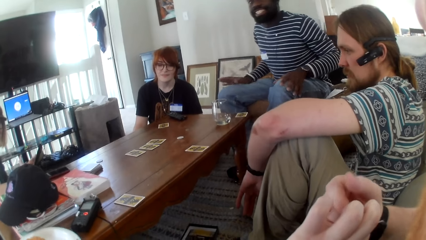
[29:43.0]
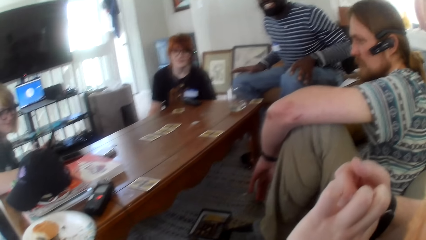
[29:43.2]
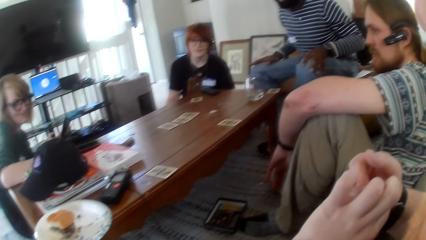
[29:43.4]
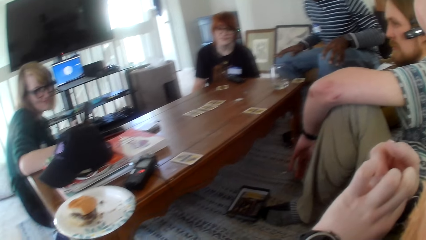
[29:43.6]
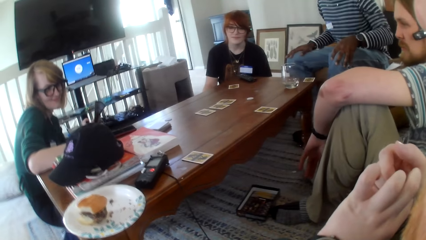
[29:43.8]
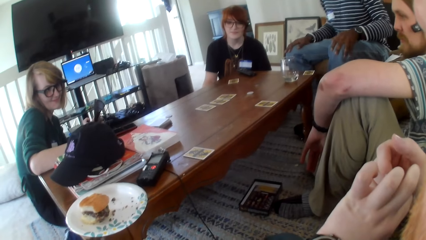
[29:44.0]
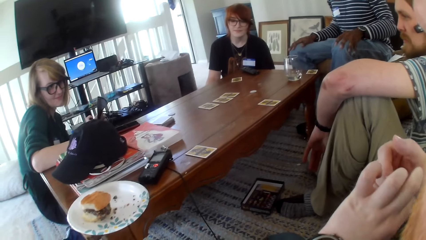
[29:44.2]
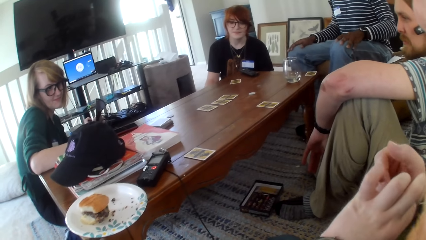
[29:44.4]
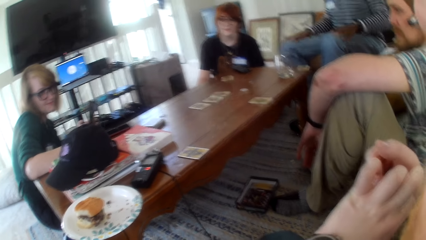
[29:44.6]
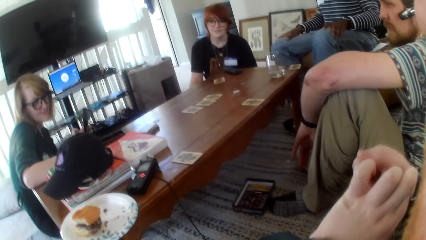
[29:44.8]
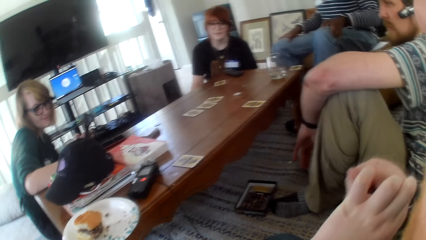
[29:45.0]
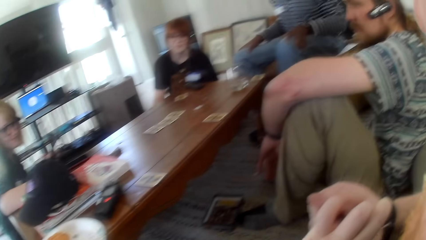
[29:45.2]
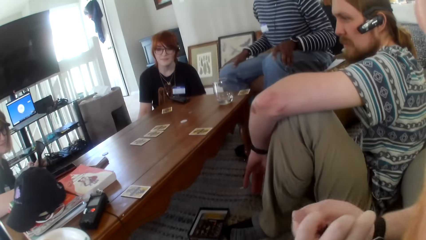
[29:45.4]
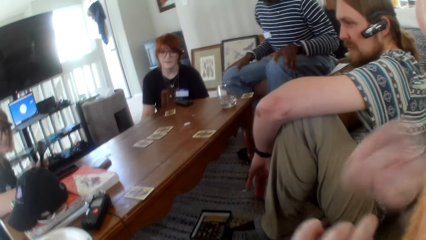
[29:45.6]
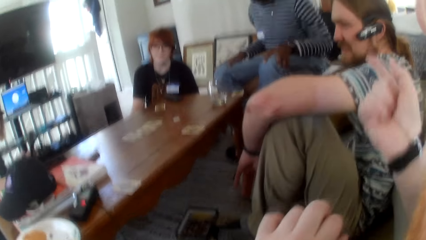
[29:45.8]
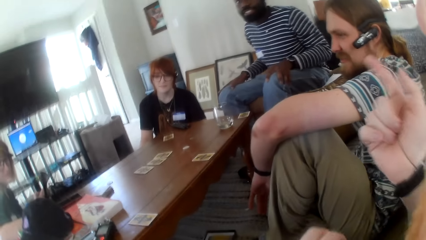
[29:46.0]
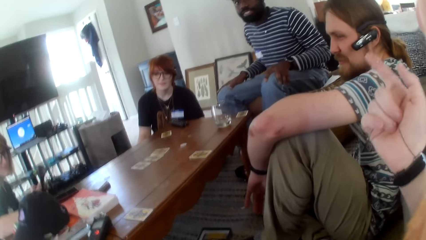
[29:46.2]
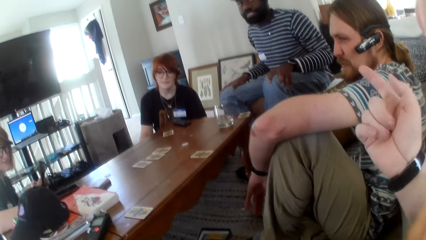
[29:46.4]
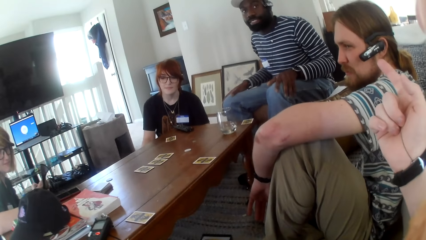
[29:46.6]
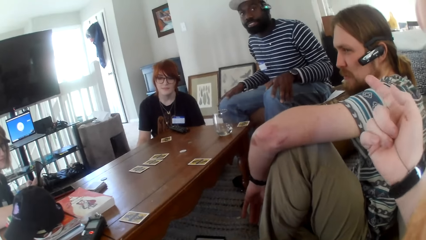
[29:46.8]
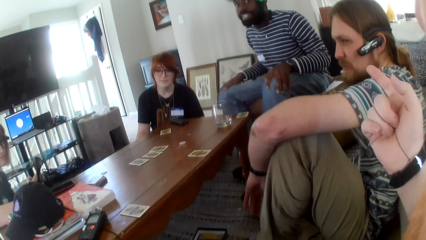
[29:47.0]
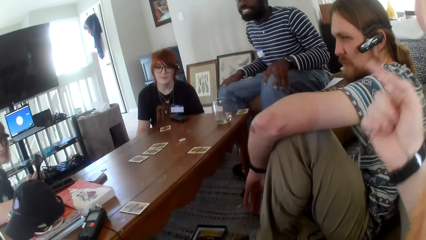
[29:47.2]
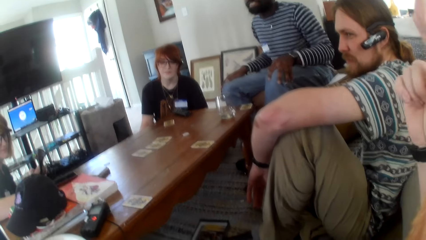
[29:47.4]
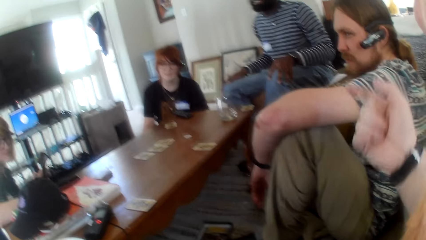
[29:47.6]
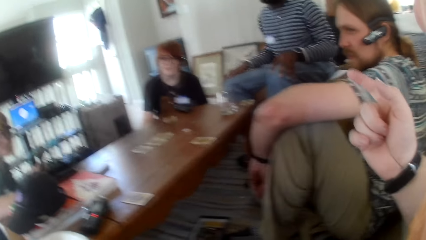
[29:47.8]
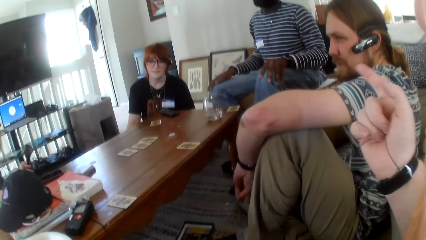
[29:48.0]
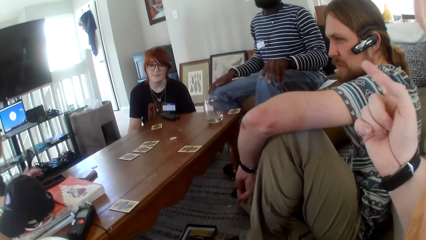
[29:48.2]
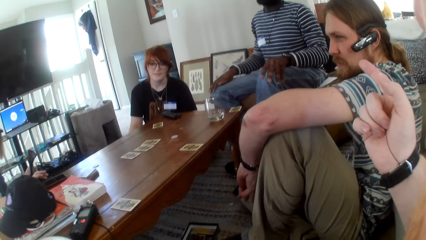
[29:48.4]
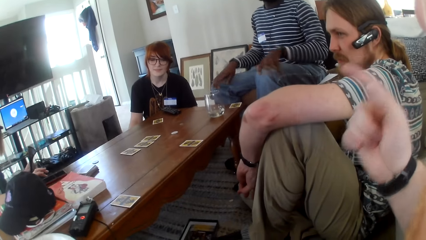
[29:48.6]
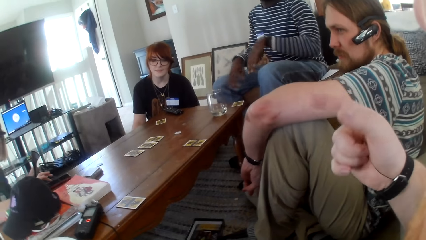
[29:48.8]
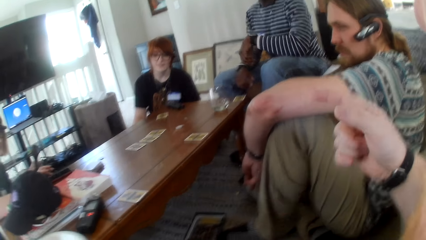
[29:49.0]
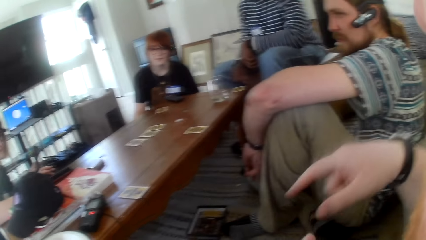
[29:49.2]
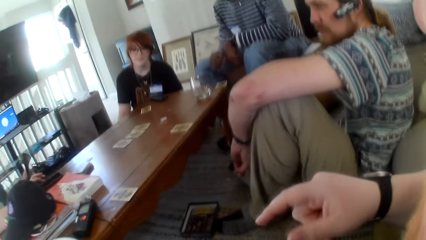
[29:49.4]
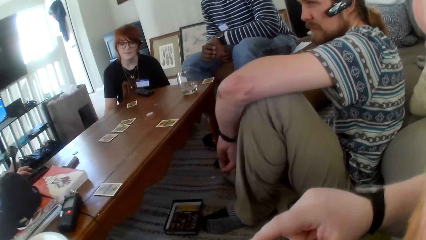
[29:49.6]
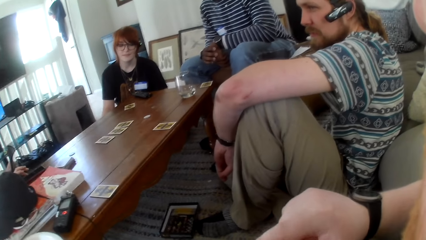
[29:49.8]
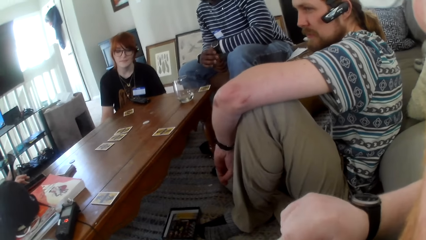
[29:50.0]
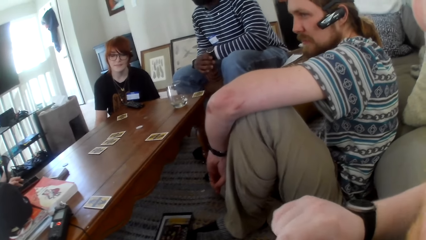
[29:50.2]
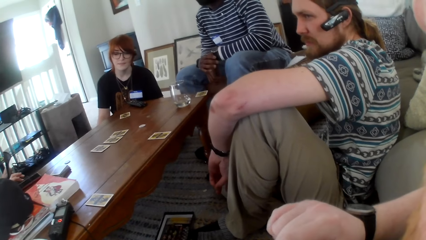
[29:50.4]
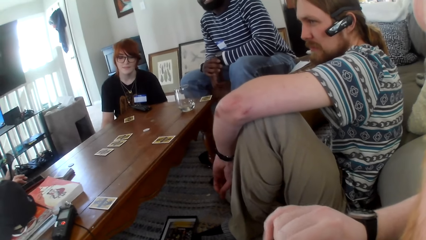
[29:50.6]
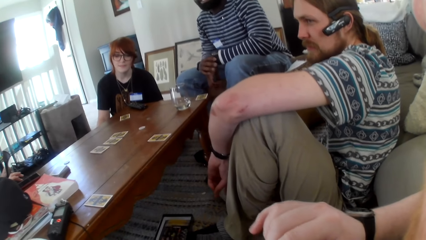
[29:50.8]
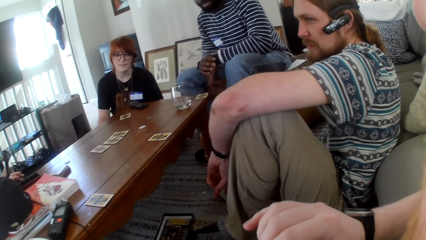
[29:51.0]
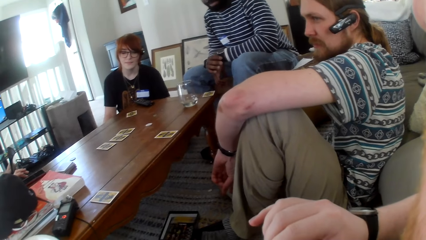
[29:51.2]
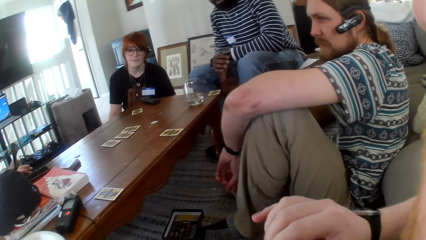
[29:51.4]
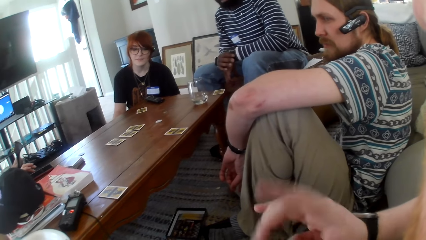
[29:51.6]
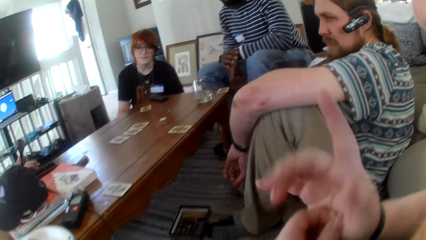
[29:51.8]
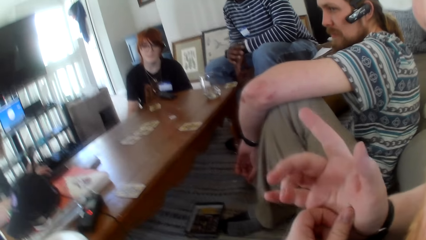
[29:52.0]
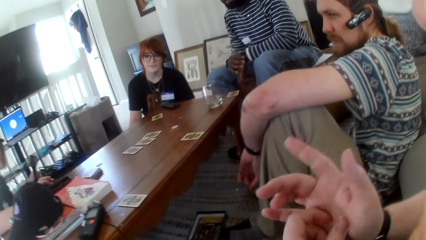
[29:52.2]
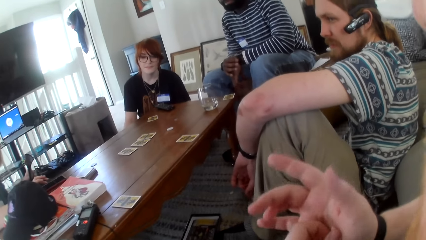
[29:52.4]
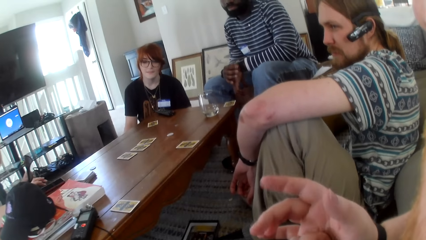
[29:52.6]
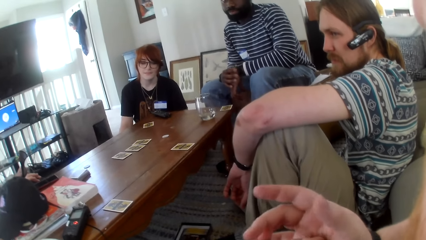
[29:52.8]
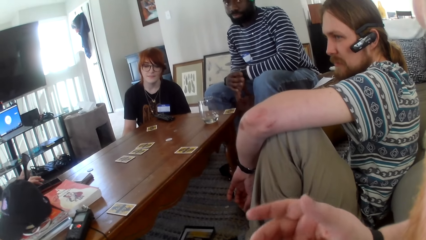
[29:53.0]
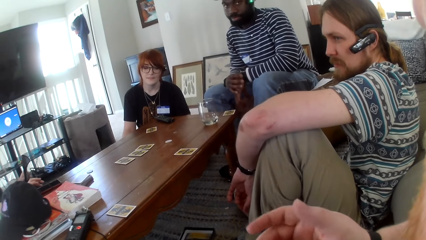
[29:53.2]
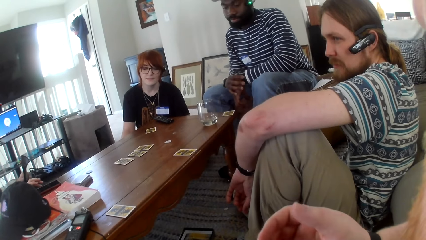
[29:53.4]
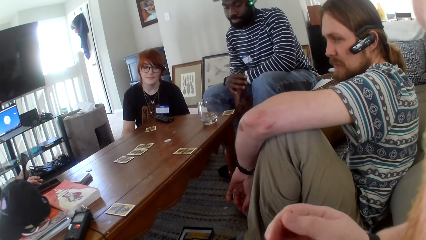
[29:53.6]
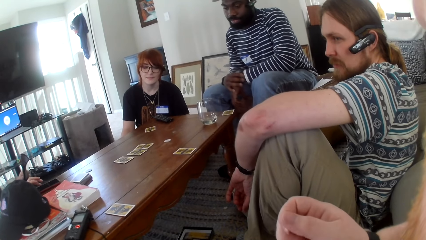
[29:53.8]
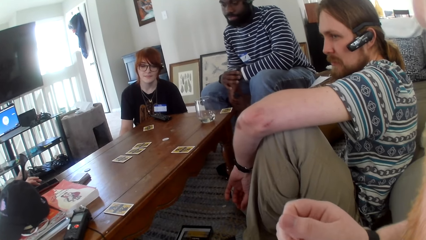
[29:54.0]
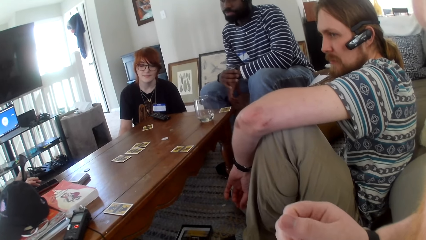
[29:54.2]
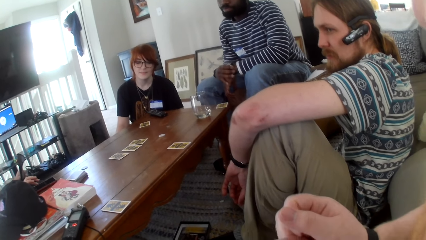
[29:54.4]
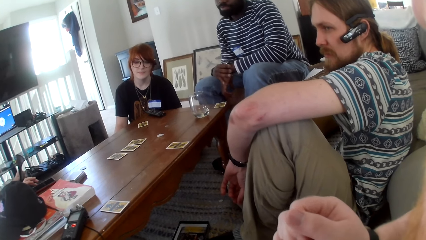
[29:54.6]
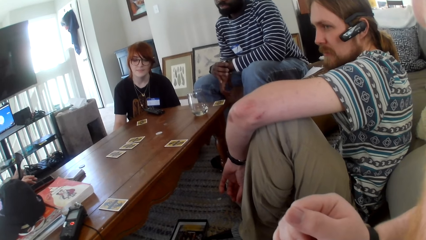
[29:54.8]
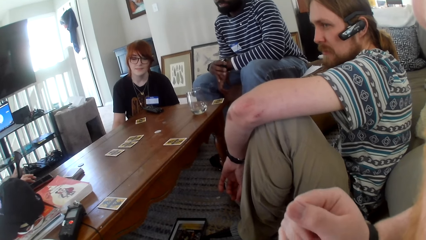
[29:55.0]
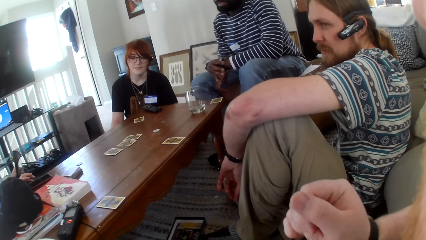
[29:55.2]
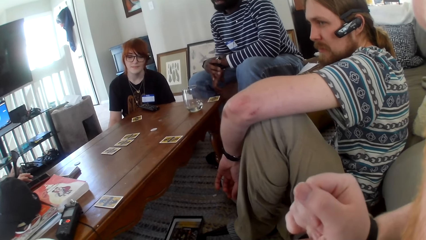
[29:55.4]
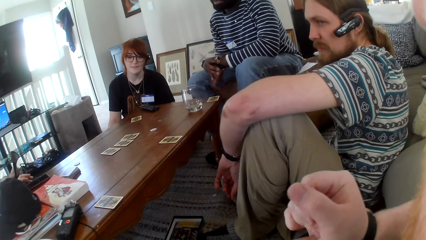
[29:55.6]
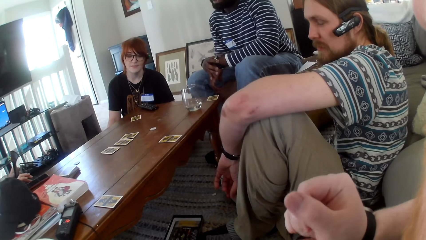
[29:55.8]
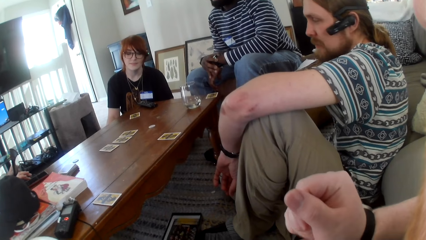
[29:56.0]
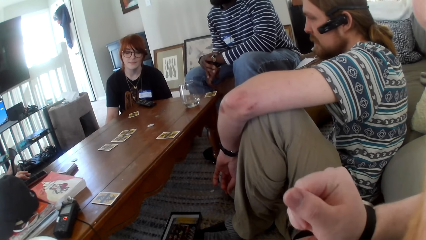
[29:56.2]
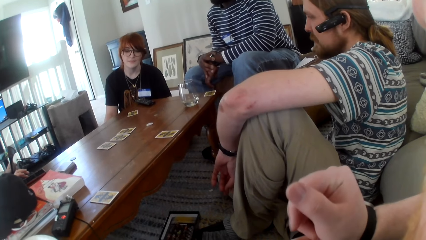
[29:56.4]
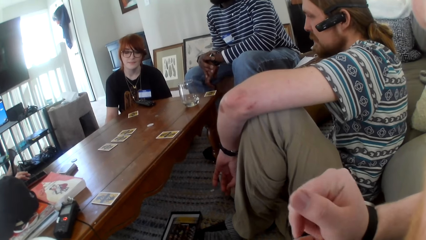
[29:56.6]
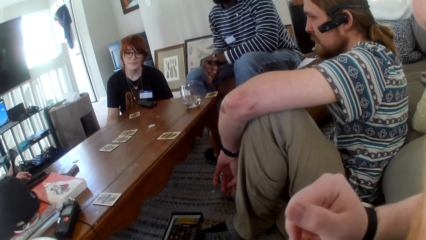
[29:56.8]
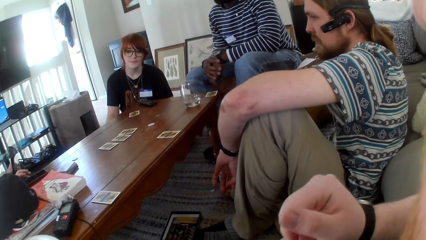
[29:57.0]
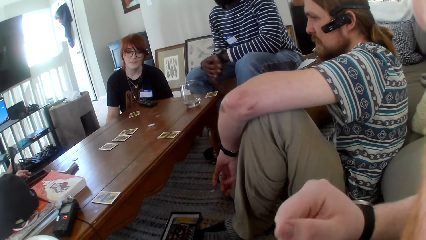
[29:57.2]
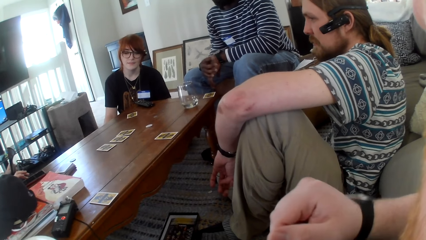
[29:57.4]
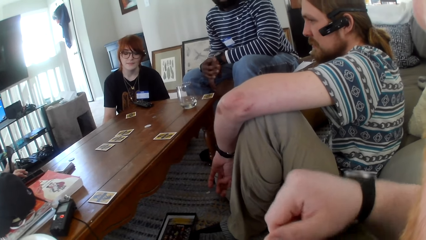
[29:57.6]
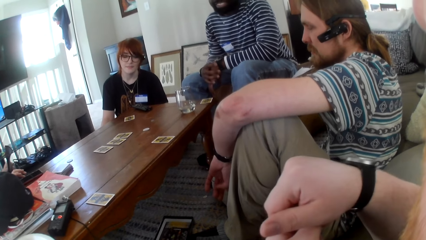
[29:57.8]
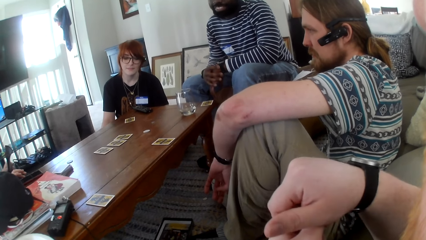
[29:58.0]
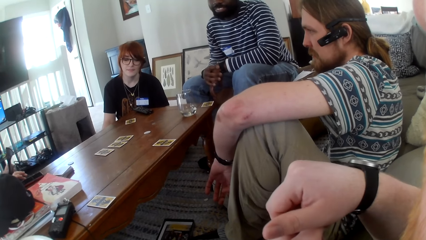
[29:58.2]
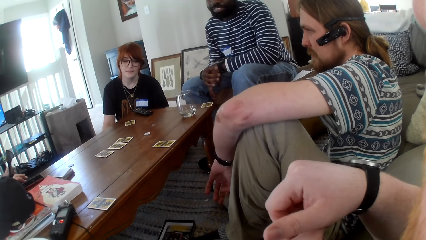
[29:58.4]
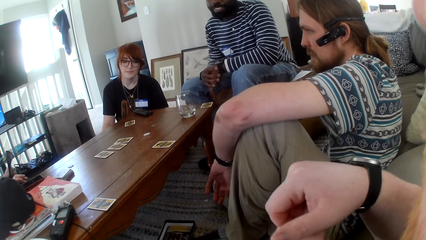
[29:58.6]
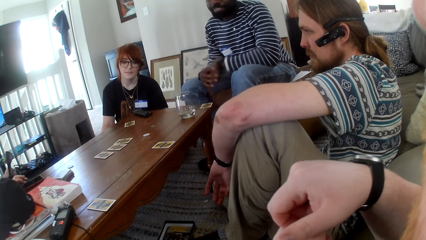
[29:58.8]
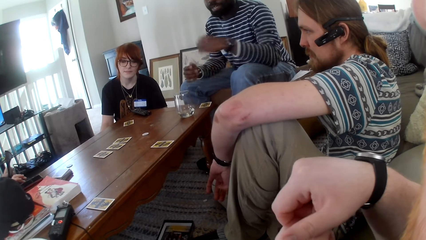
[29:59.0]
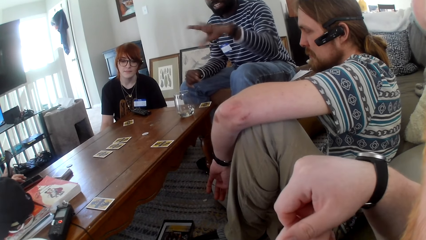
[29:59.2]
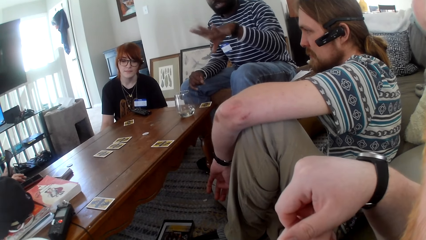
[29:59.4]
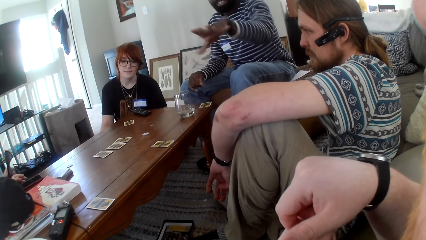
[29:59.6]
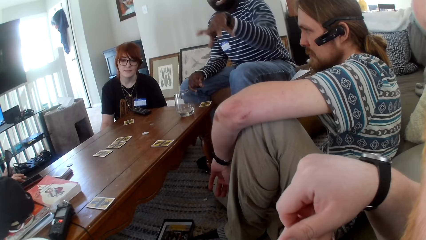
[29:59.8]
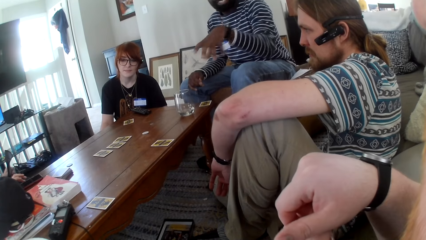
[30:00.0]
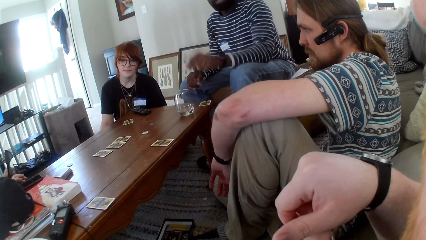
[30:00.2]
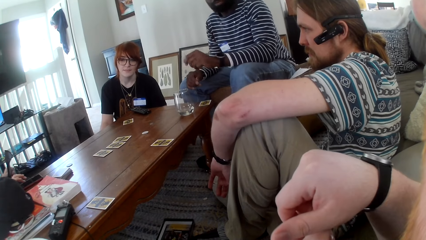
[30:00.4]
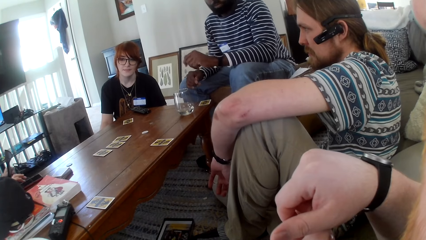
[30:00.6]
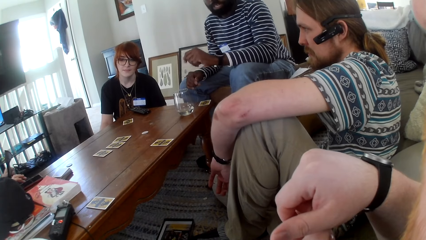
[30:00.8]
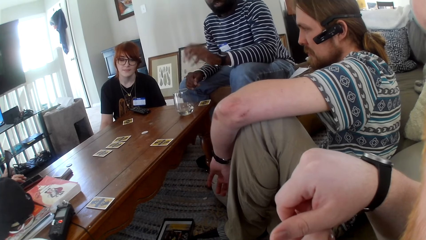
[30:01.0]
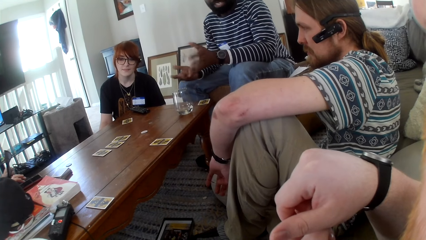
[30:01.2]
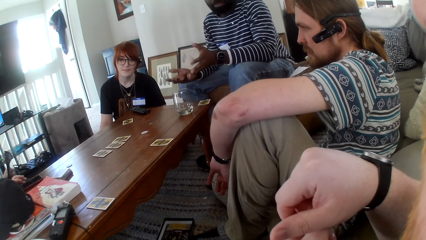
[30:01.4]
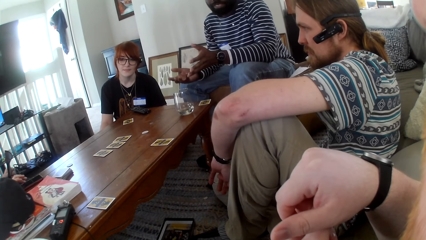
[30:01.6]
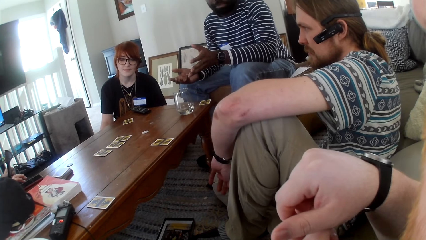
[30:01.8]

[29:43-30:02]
The camera wearer talks. A person is speaking to the others.
